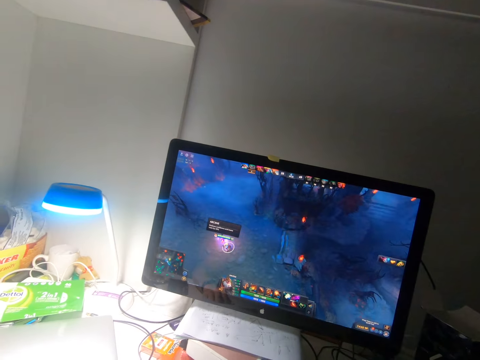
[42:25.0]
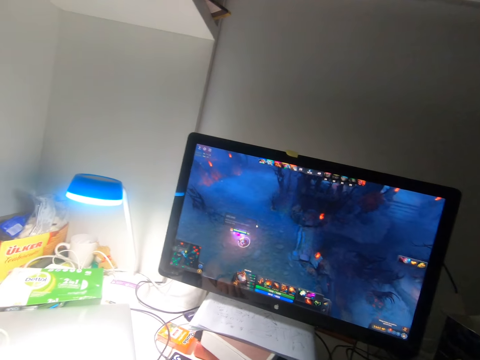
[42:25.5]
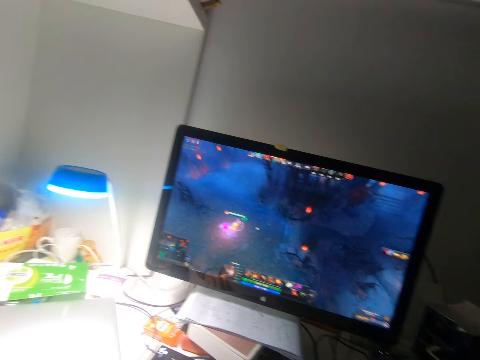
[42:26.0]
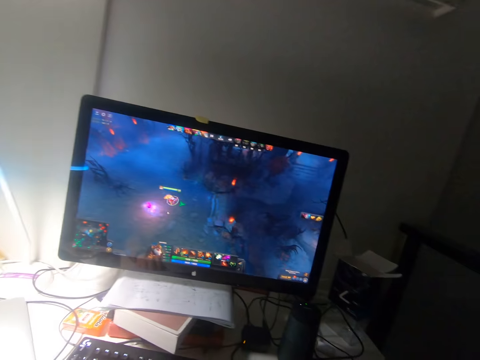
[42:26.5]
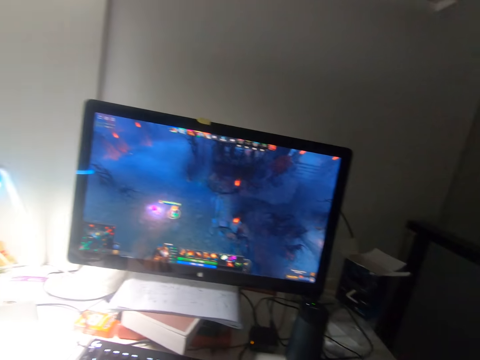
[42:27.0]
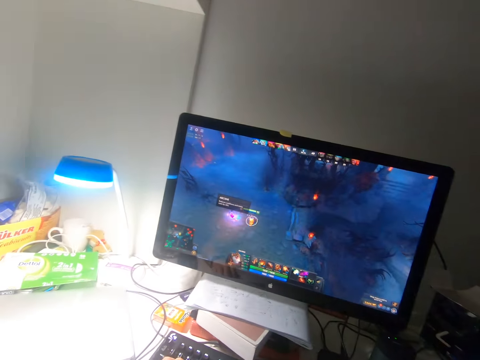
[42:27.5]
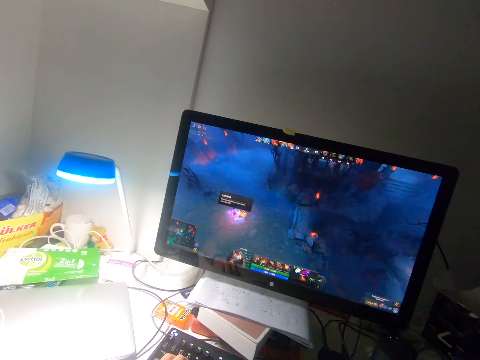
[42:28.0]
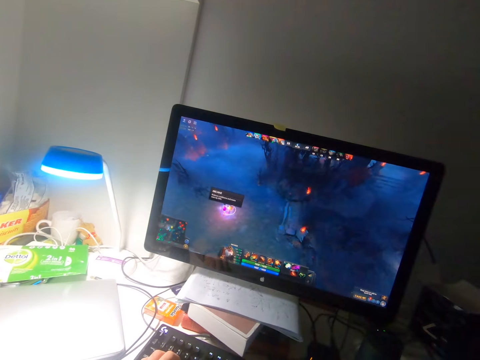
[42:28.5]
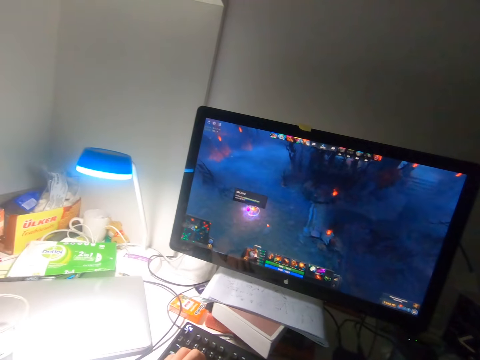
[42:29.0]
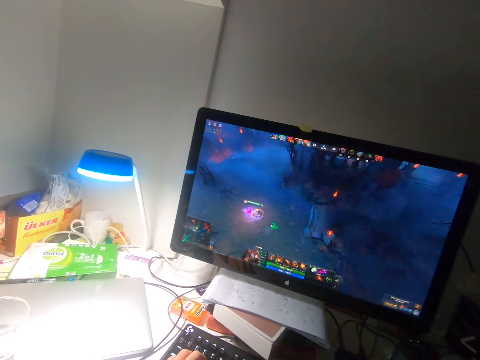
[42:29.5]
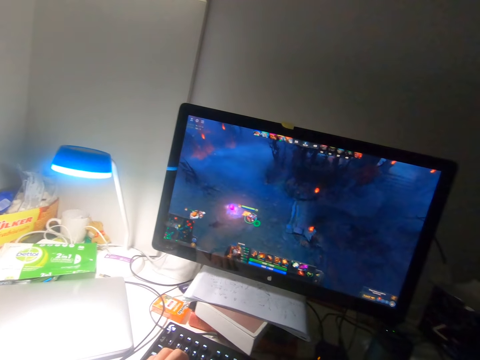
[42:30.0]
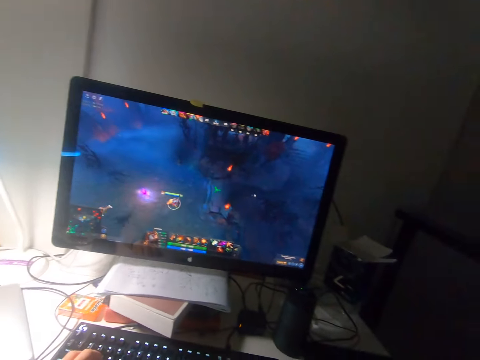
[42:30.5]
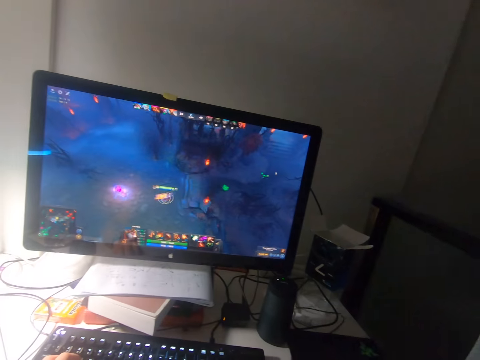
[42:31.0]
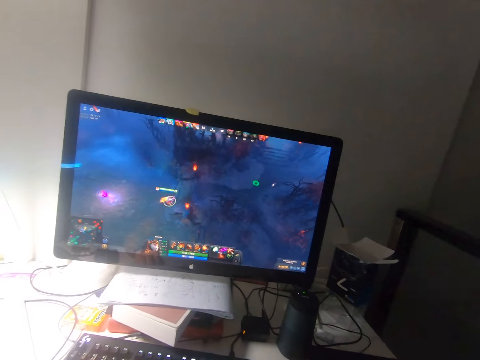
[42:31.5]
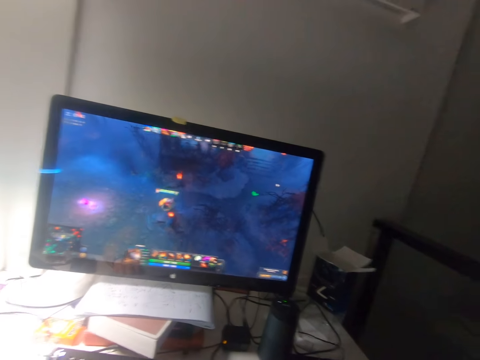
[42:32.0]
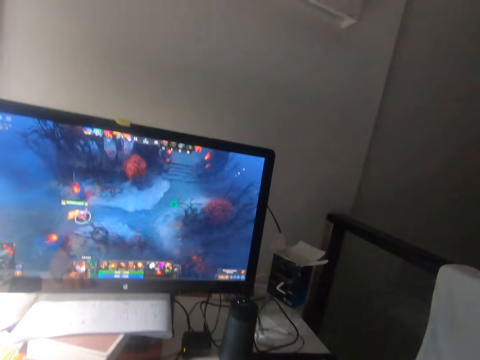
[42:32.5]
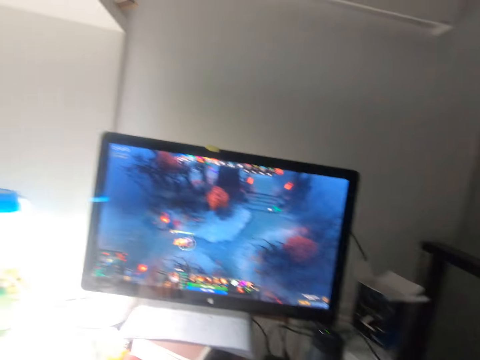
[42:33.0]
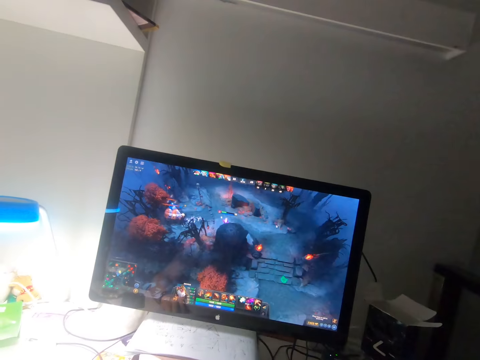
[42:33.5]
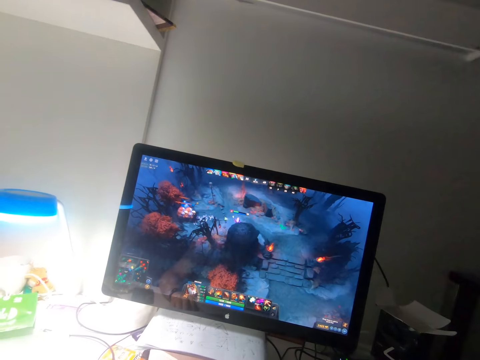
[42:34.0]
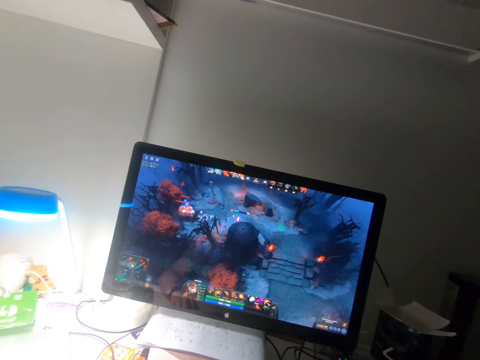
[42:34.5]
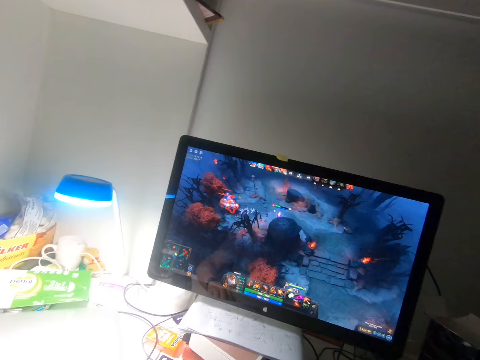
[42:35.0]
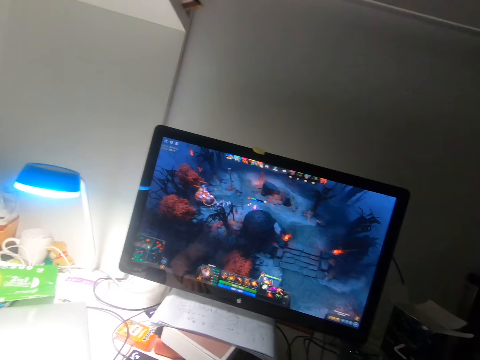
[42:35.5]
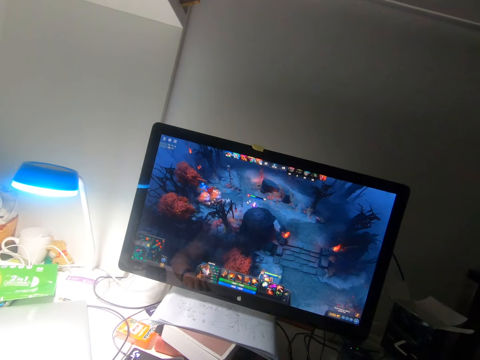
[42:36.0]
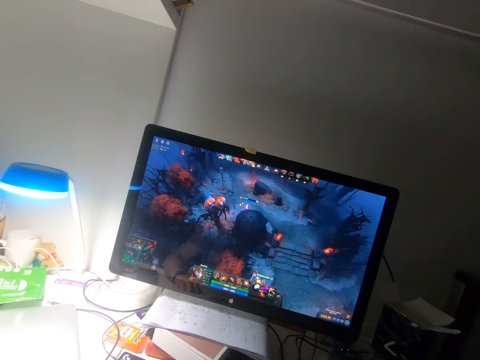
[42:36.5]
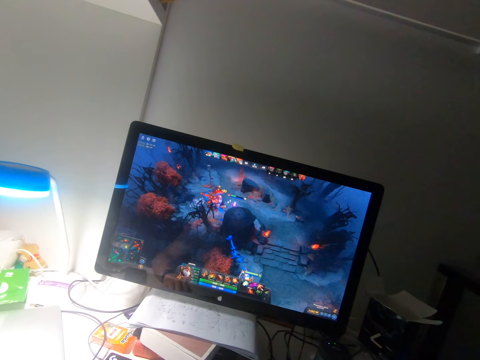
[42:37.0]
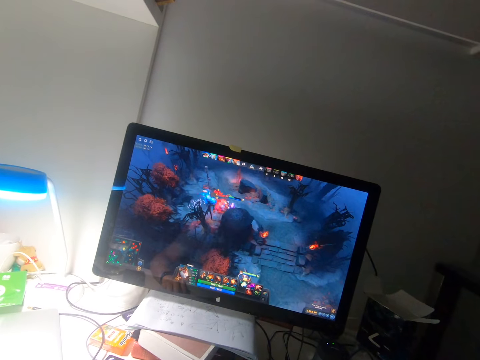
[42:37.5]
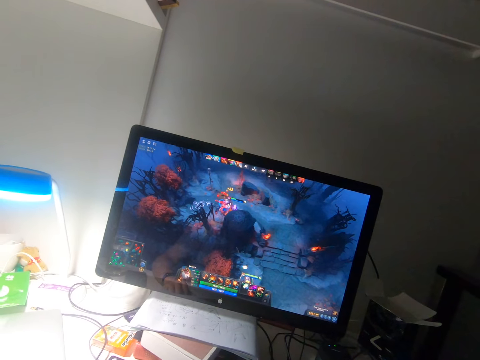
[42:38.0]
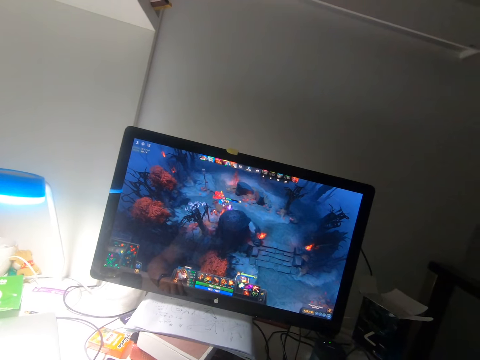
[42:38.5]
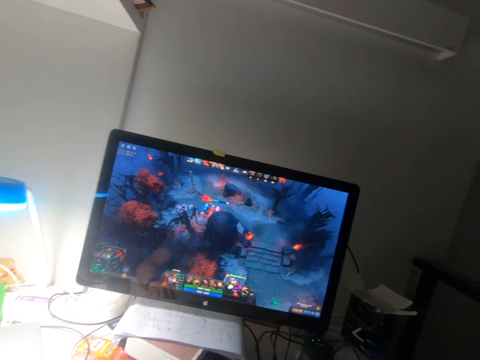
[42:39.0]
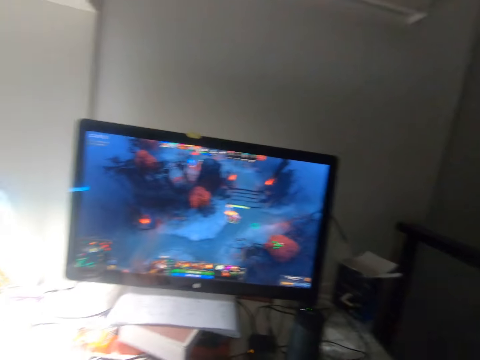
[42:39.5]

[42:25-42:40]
The camera wearer looks at the pop-up ad on the screen. They remove ads from the screen. They play the video game with the mouse.

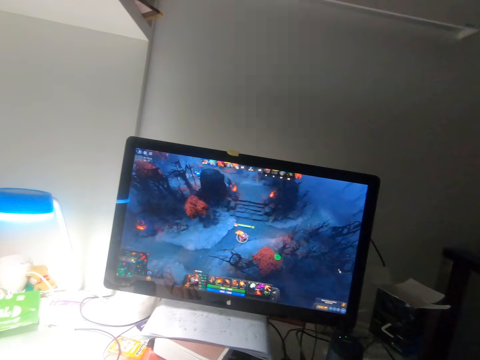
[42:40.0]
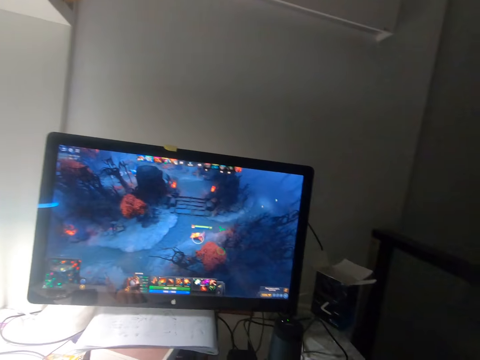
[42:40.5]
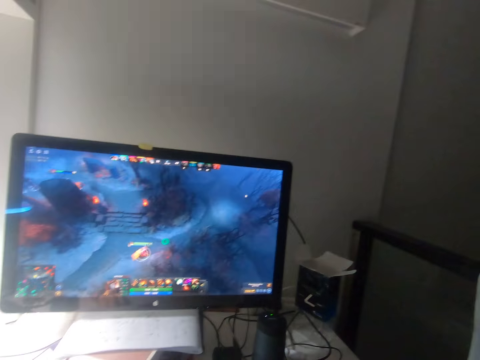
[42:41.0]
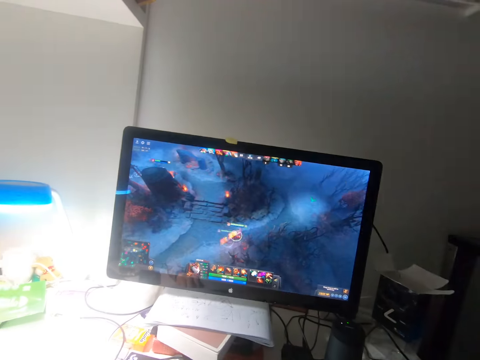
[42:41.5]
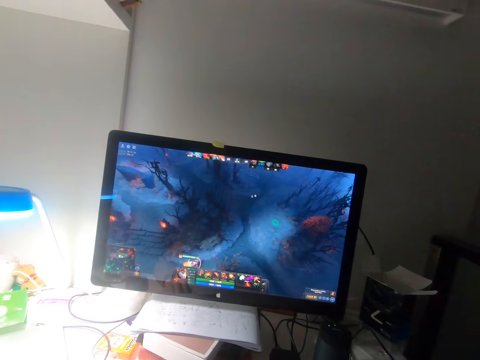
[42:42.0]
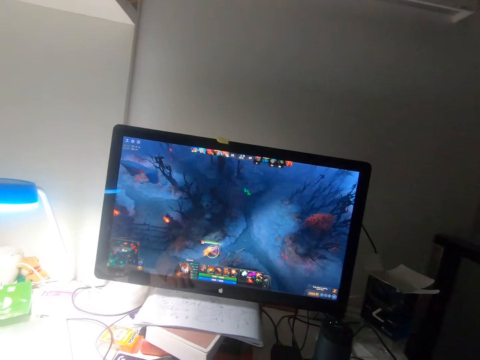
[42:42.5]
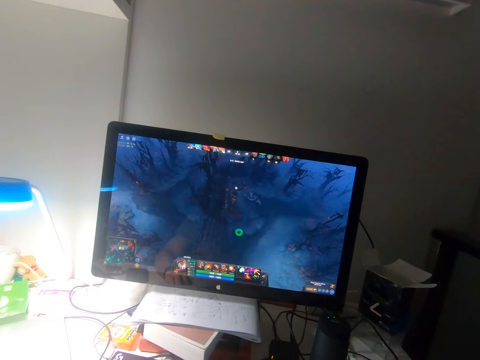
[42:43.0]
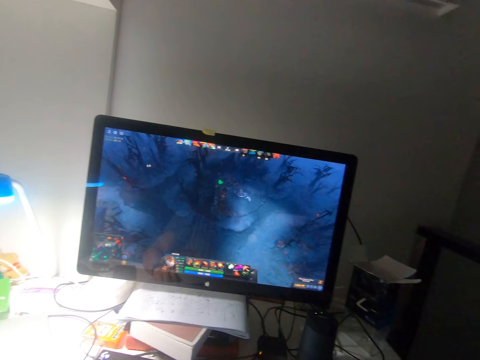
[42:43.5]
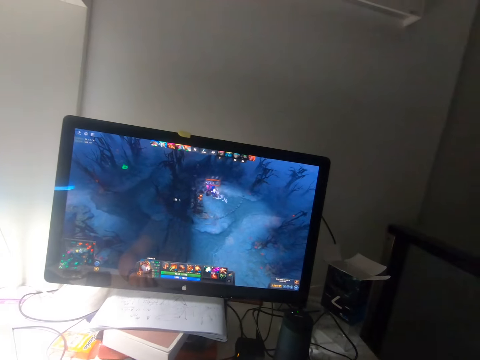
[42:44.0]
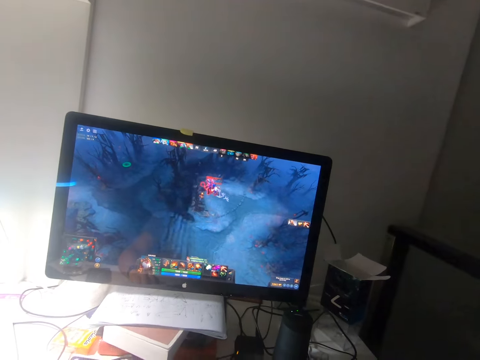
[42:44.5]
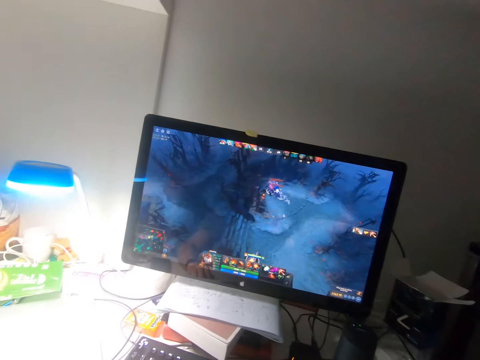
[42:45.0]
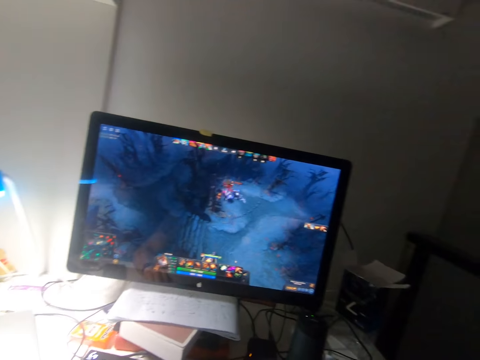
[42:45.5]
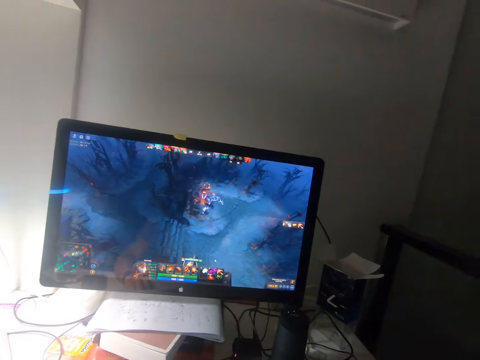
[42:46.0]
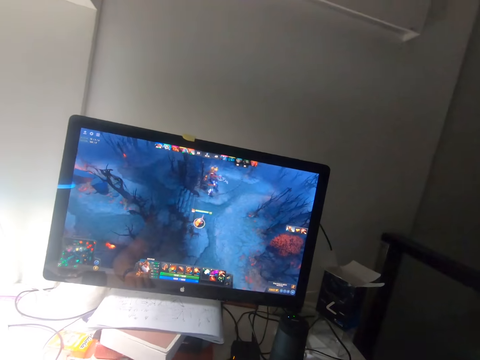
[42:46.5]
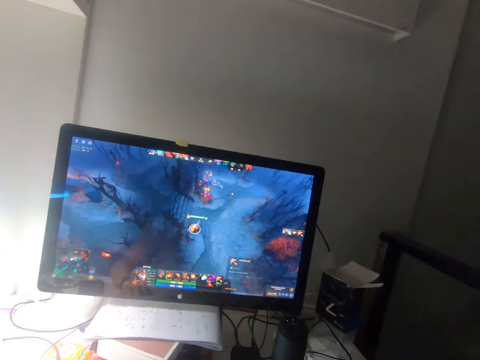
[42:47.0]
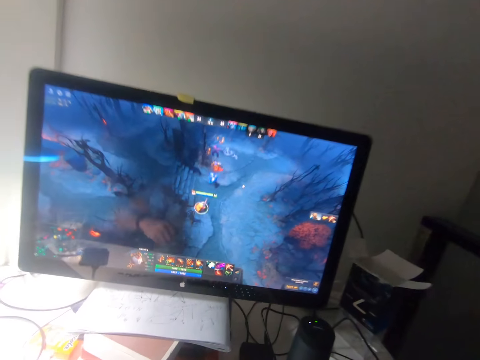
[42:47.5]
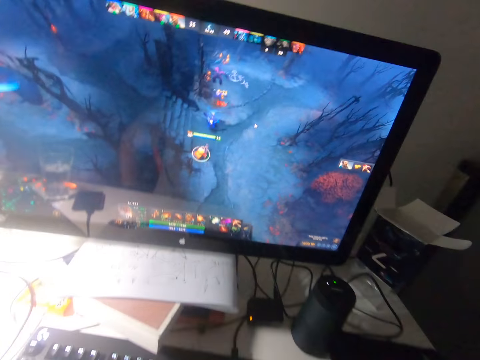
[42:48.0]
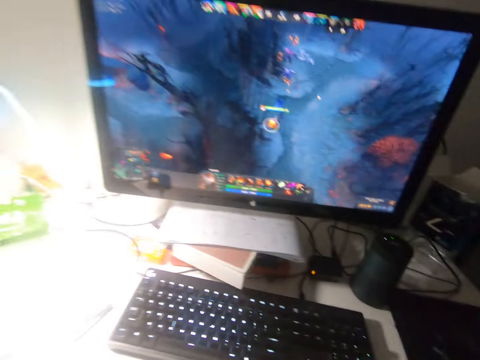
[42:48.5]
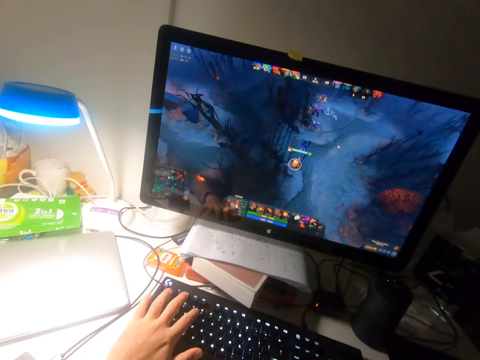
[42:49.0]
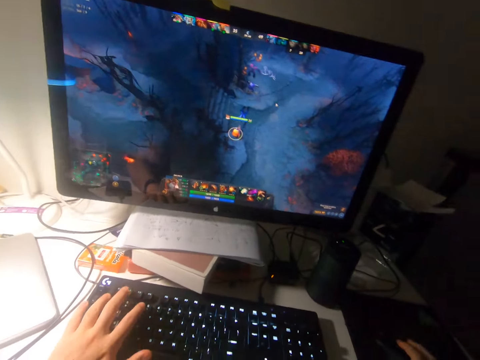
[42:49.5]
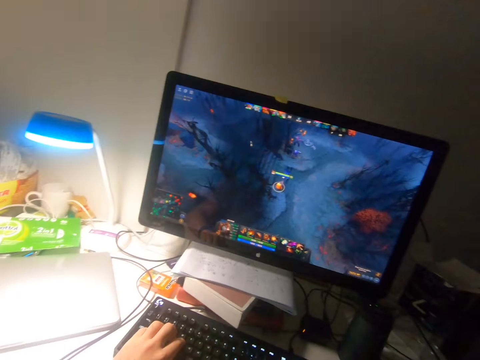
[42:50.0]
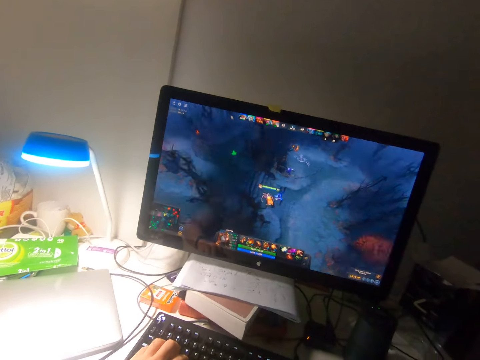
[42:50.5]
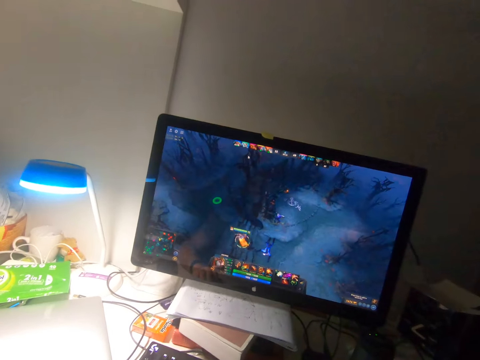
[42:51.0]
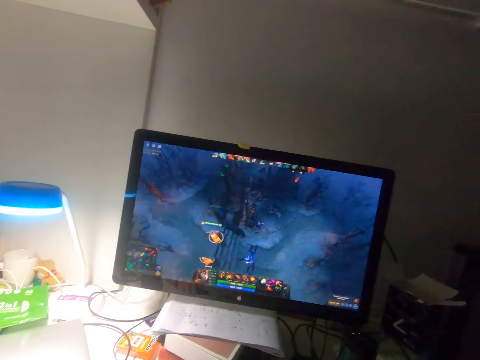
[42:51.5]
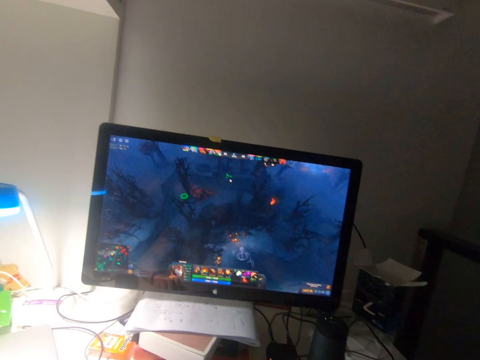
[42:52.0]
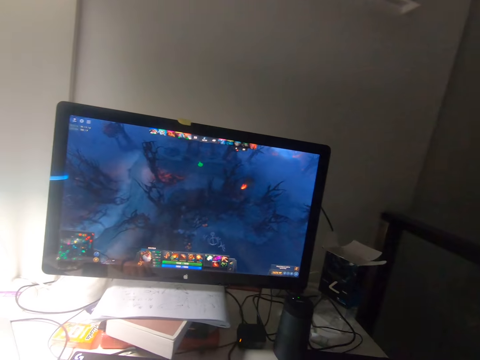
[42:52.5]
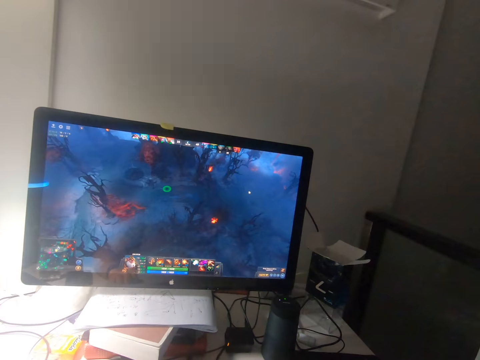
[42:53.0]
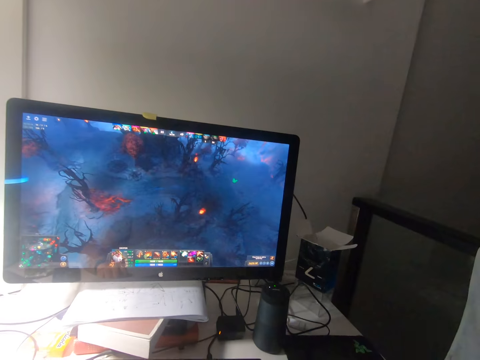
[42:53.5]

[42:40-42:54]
The camera wearer presses the keyboard with his left fingers. He plays a video game with a mouse.
